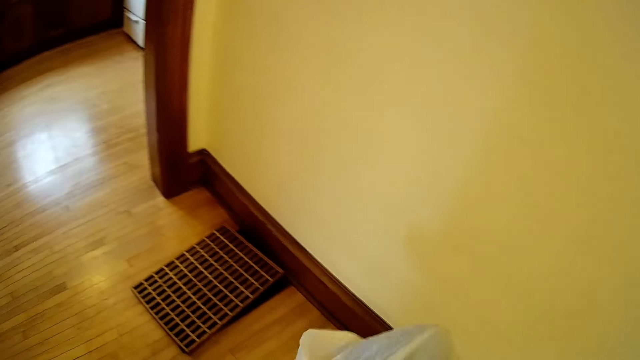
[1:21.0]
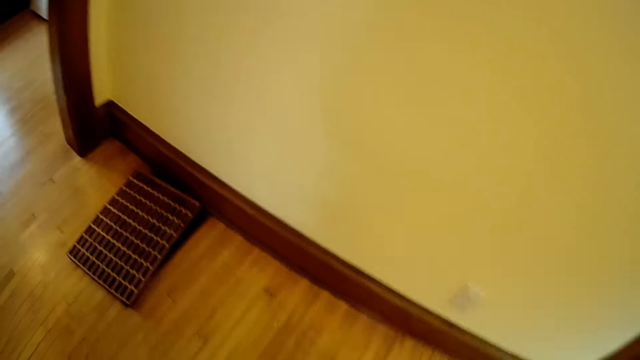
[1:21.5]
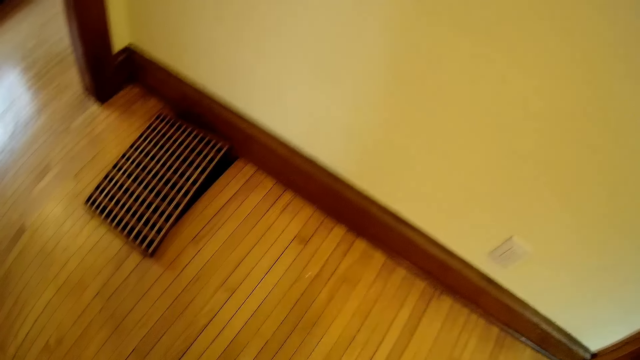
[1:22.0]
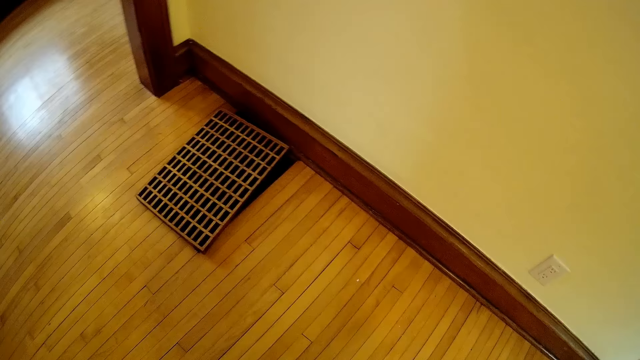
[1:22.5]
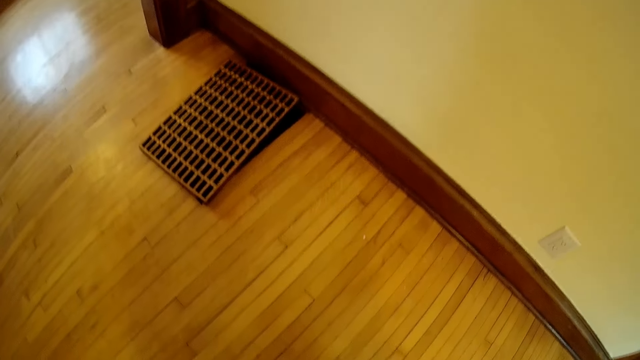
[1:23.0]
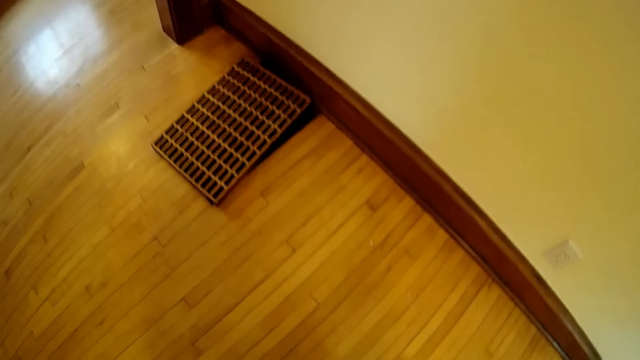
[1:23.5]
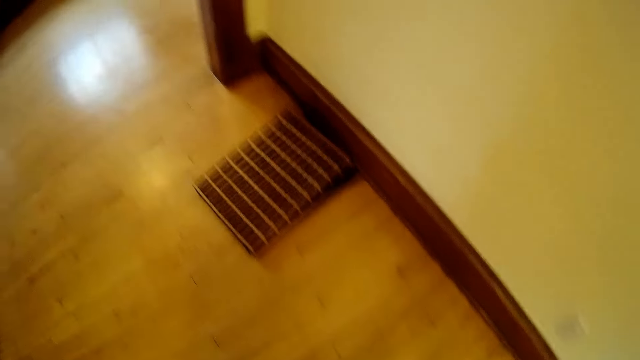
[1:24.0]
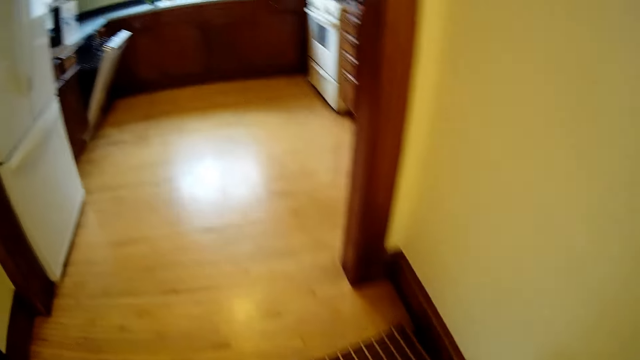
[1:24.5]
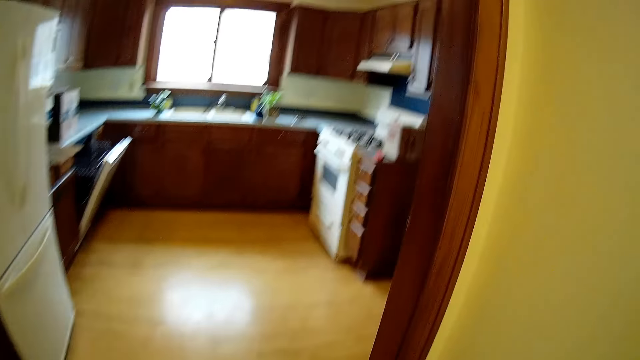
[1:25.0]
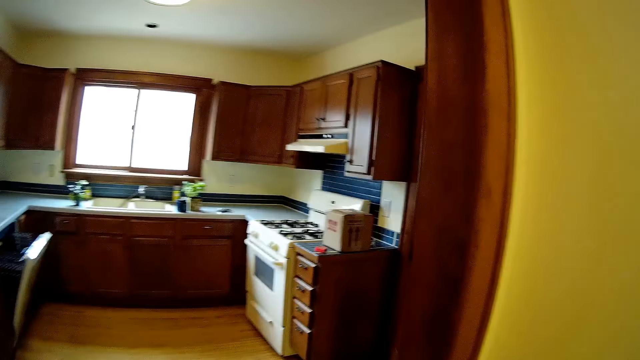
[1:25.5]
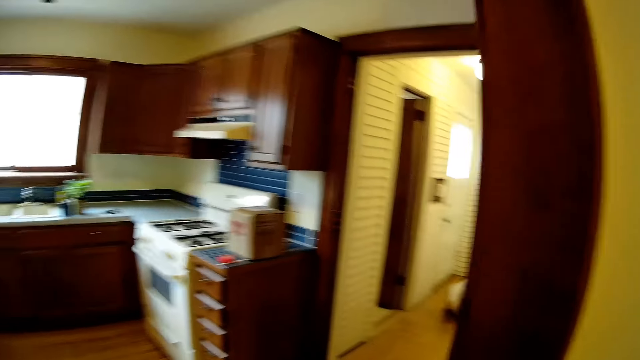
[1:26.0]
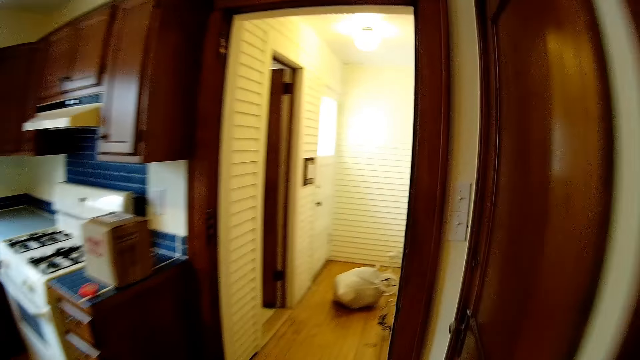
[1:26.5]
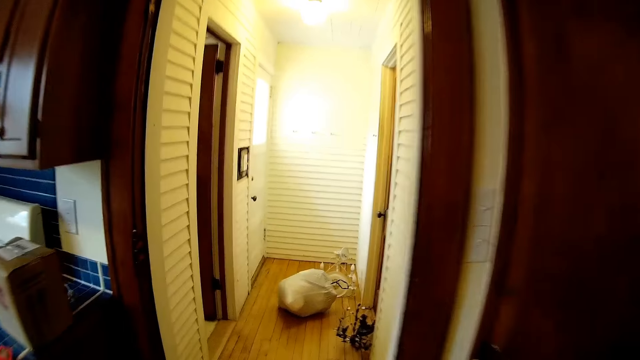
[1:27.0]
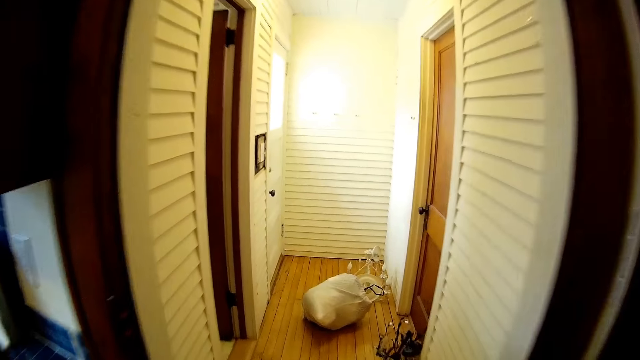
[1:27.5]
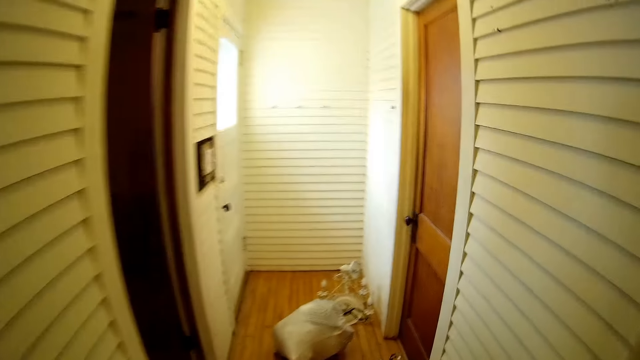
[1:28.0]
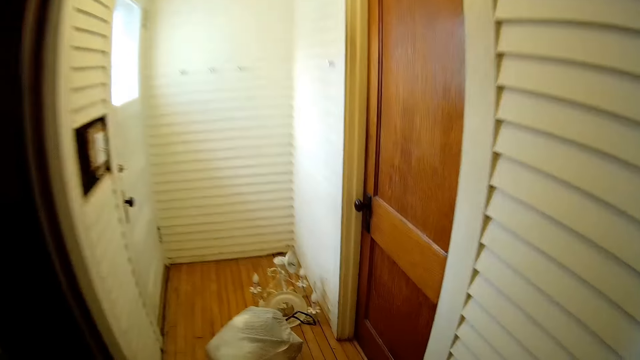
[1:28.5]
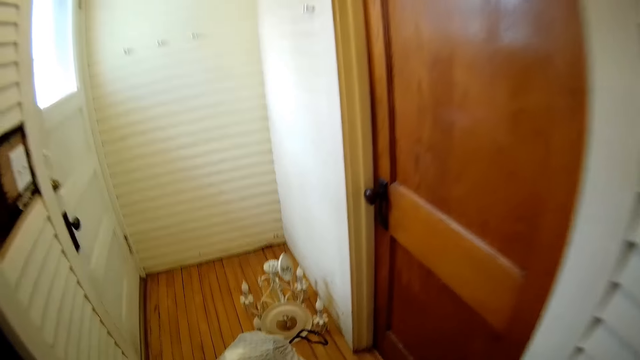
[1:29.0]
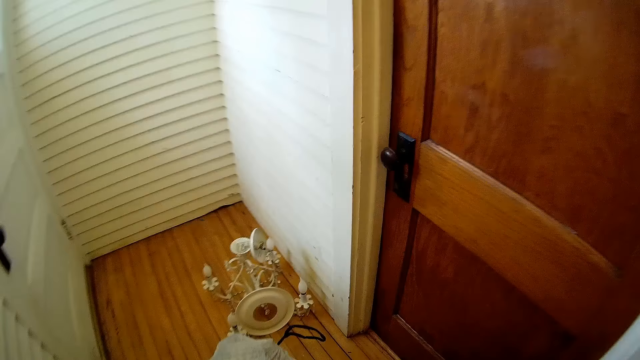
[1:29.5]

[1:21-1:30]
The camera wearer picks up a piece of cloth. They drop the piece of cloth. They walk around.

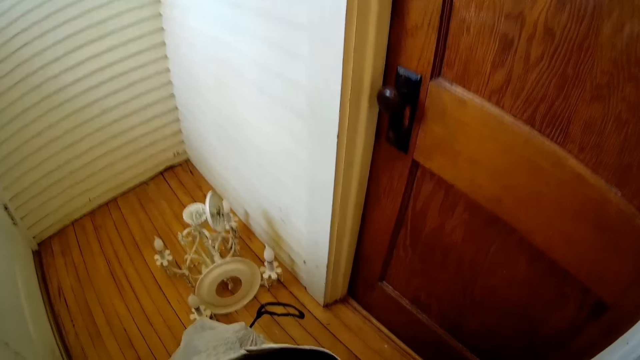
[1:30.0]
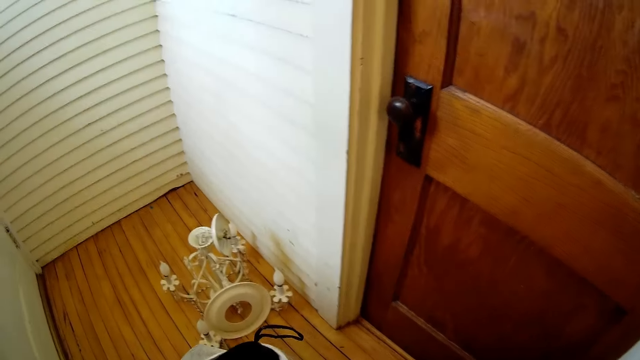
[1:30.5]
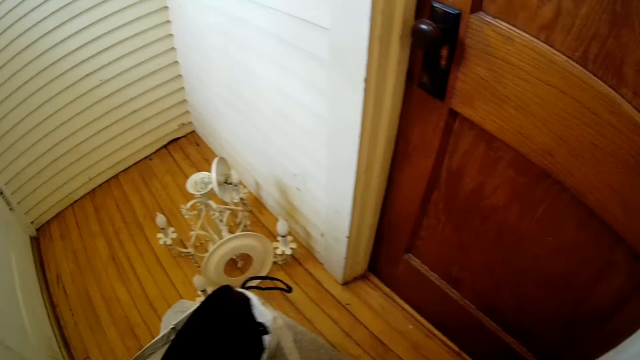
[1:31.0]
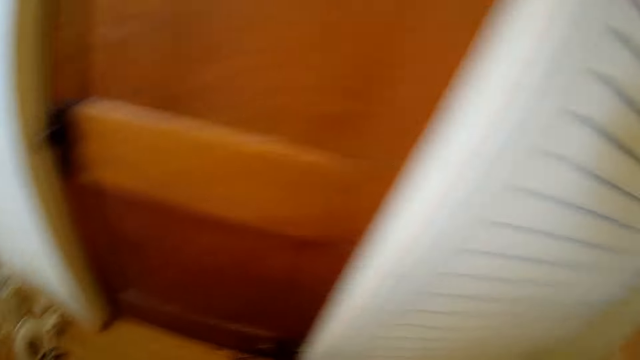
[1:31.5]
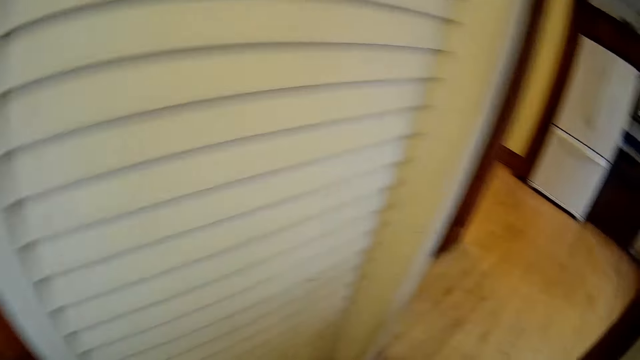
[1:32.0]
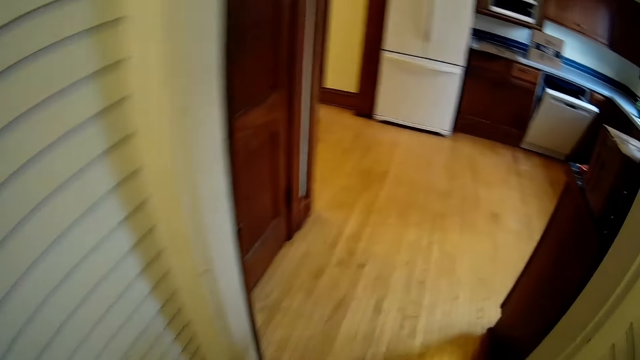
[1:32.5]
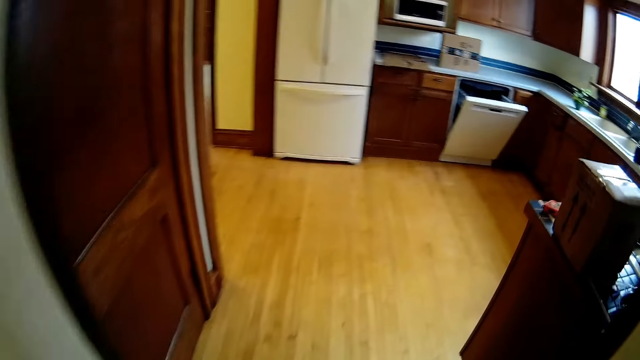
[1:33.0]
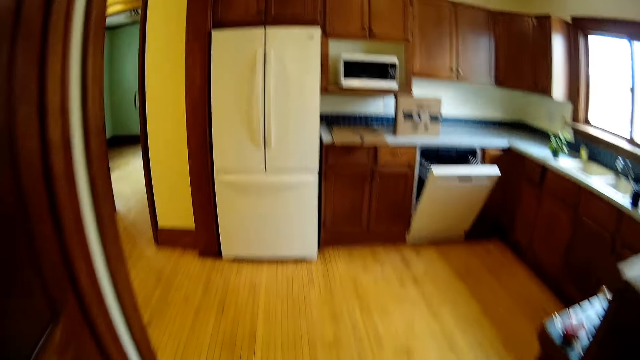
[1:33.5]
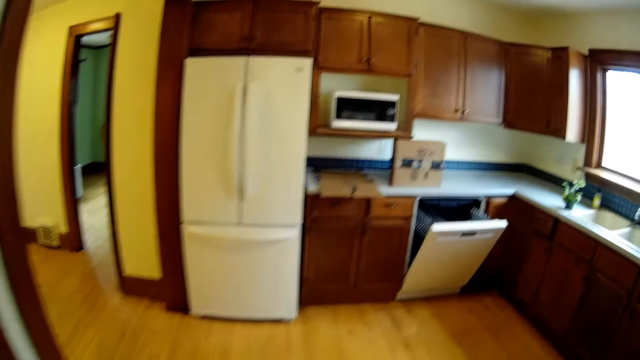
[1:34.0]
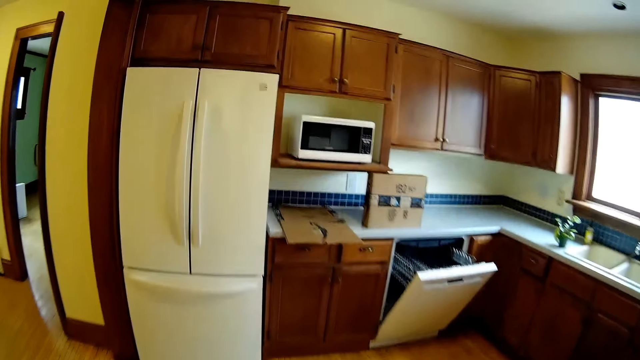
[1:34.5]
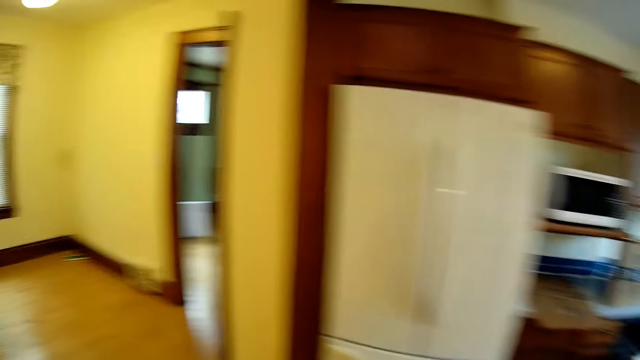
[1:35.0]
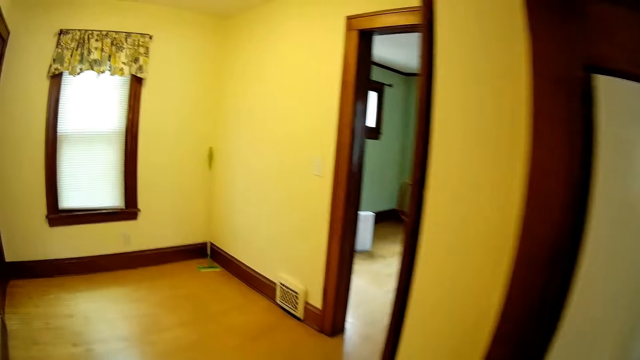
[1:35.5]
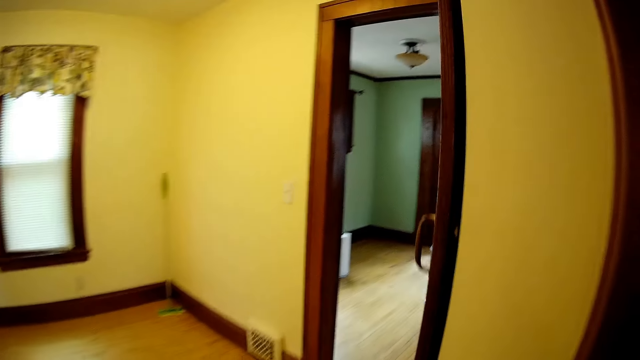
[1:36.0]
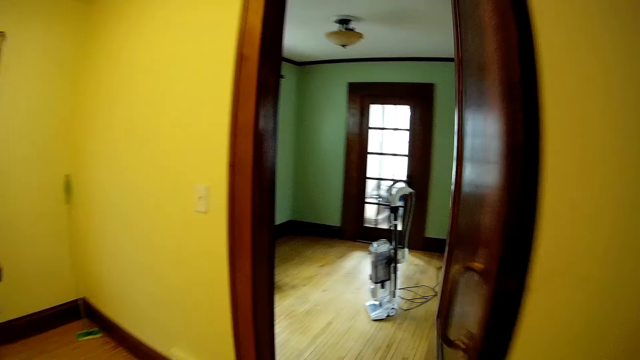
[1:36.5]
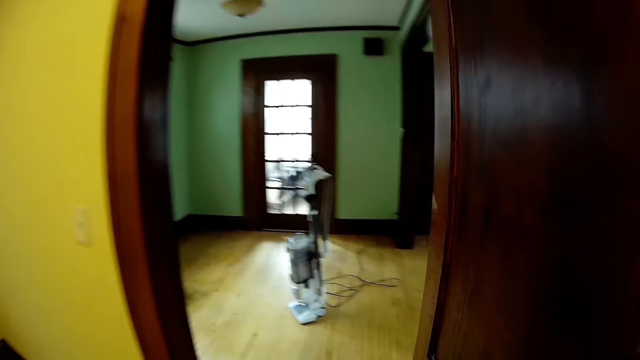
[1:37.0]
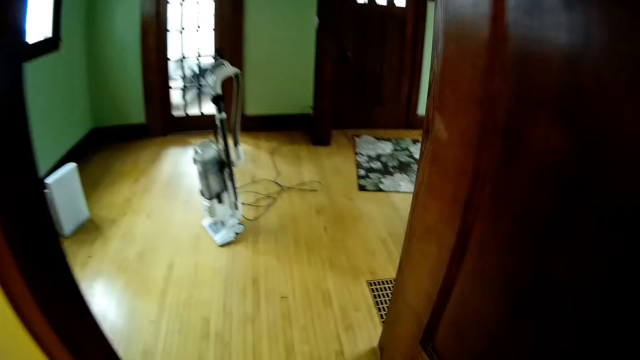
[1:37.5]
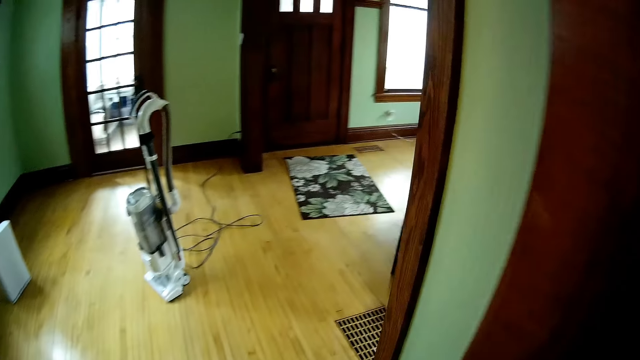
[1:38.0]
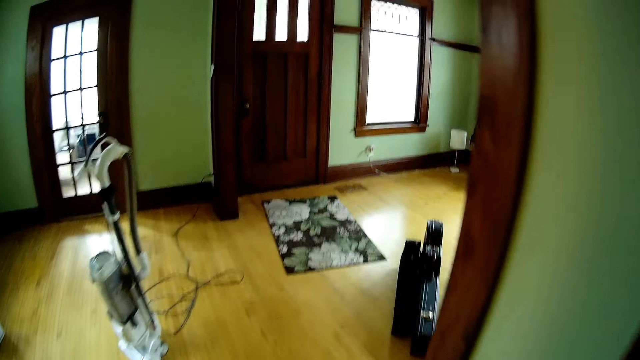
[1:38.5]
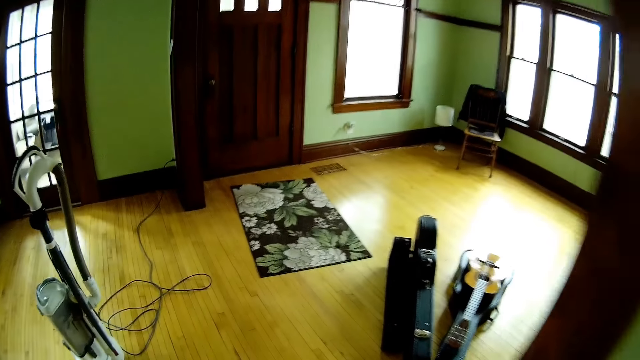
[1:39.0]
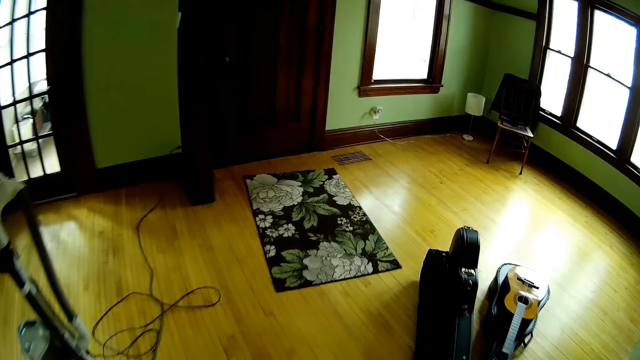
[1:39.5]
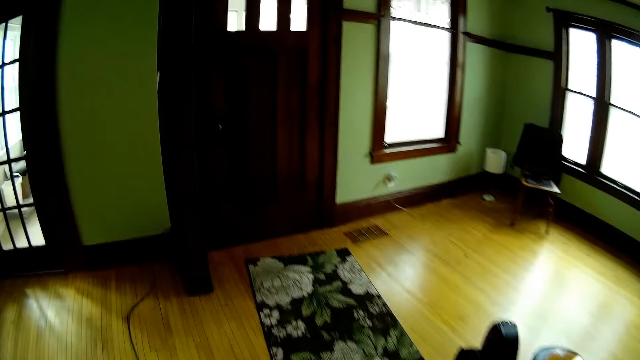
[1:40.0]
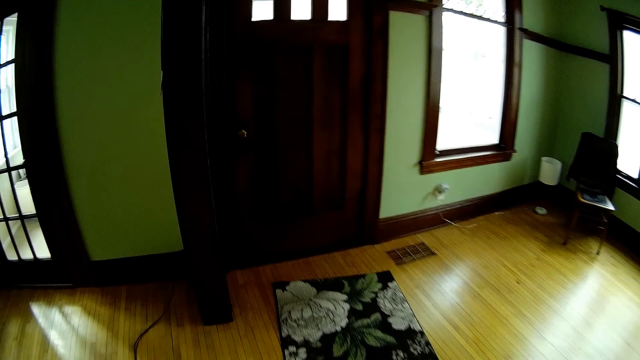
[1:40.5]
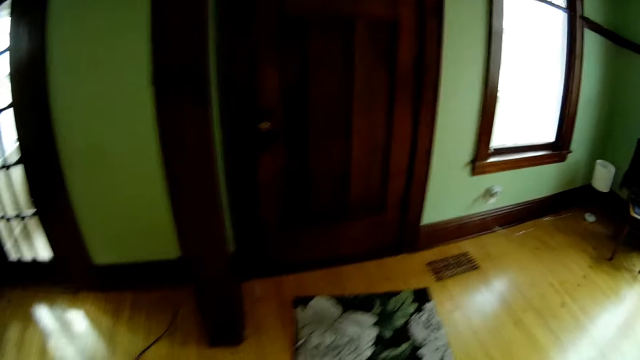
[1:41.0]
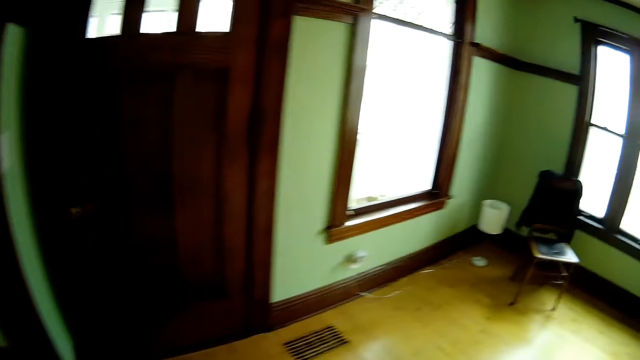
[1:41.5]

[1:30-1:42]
The camera wearer walks around.
